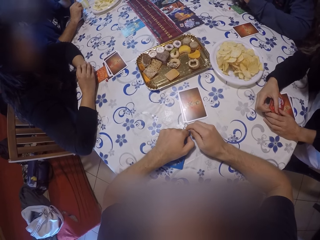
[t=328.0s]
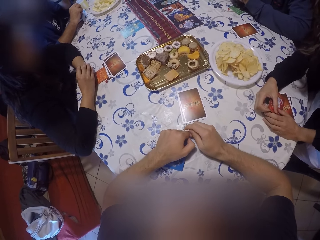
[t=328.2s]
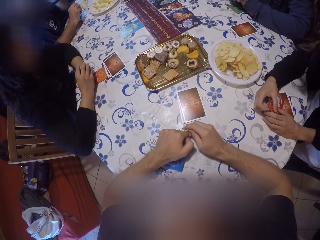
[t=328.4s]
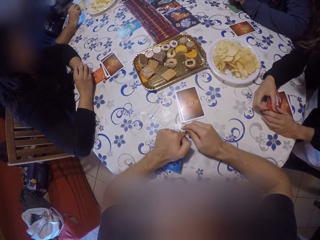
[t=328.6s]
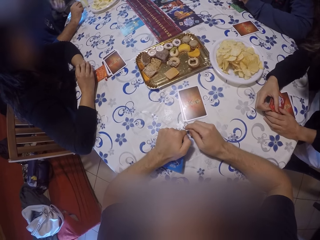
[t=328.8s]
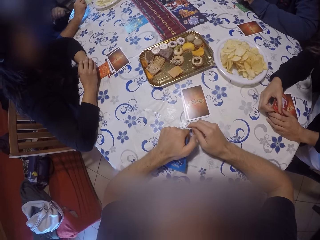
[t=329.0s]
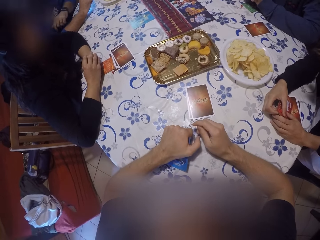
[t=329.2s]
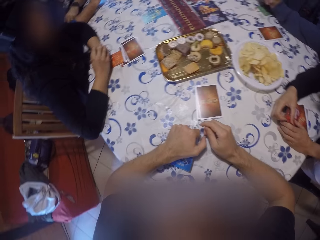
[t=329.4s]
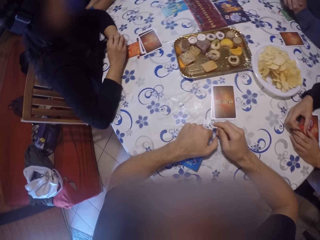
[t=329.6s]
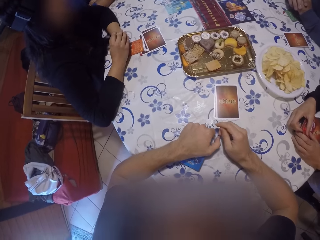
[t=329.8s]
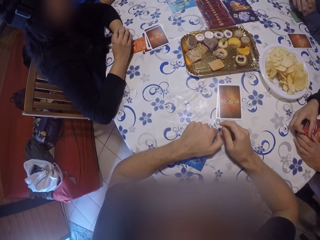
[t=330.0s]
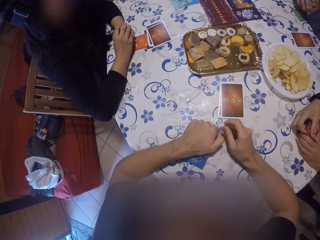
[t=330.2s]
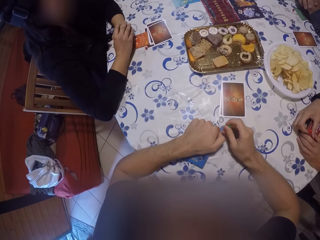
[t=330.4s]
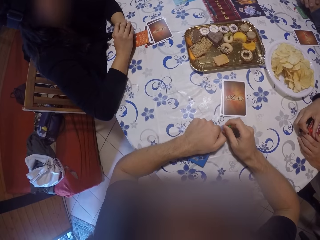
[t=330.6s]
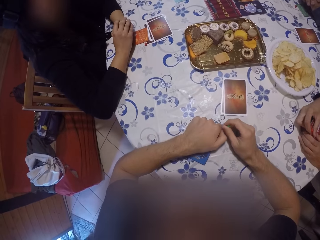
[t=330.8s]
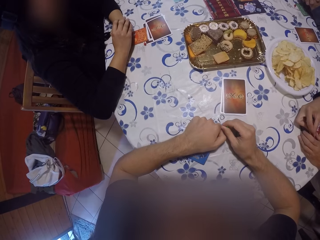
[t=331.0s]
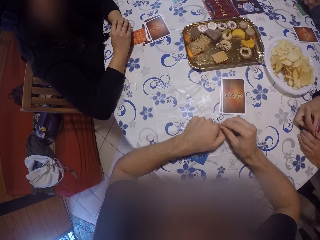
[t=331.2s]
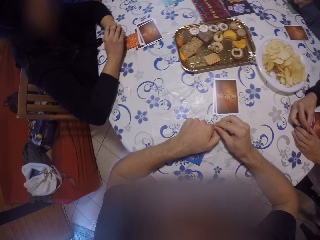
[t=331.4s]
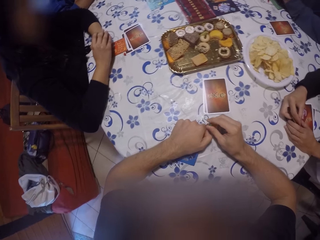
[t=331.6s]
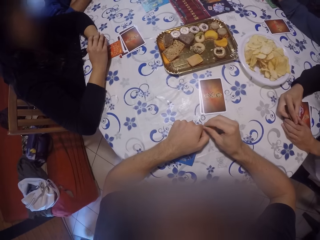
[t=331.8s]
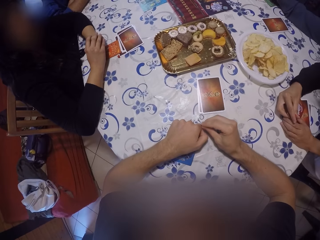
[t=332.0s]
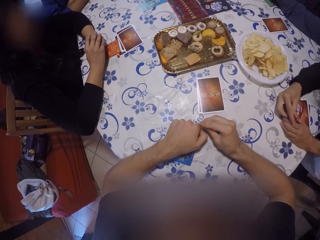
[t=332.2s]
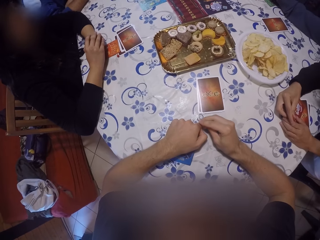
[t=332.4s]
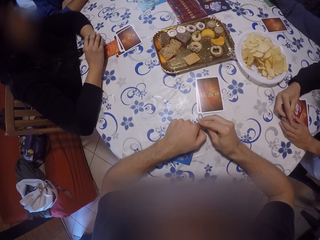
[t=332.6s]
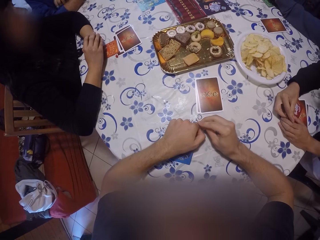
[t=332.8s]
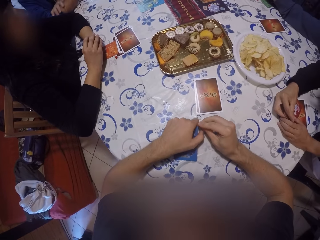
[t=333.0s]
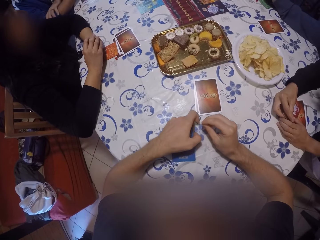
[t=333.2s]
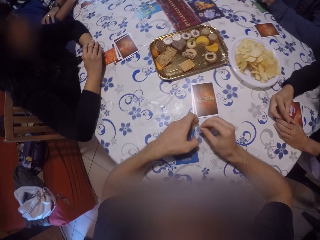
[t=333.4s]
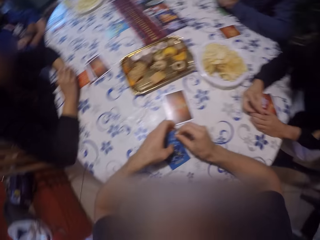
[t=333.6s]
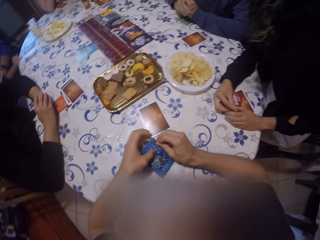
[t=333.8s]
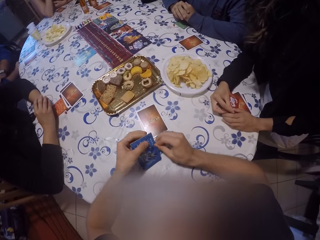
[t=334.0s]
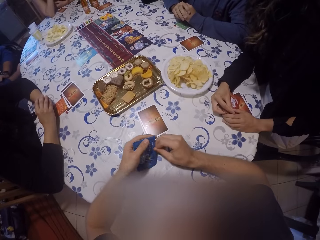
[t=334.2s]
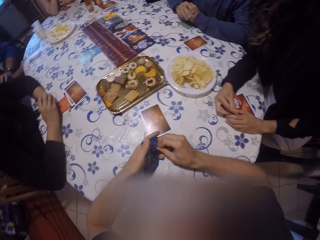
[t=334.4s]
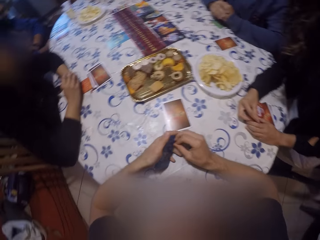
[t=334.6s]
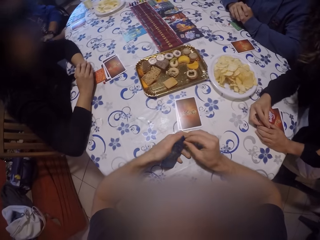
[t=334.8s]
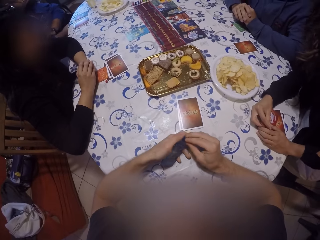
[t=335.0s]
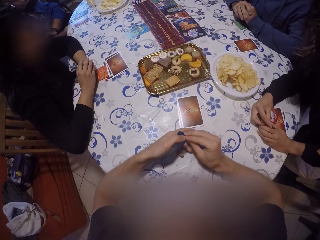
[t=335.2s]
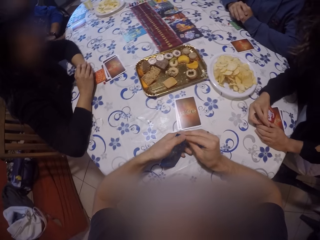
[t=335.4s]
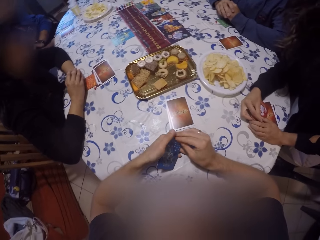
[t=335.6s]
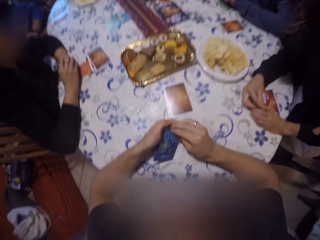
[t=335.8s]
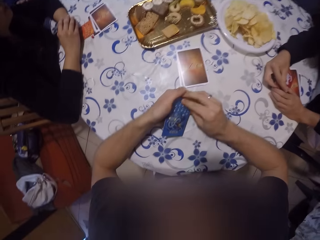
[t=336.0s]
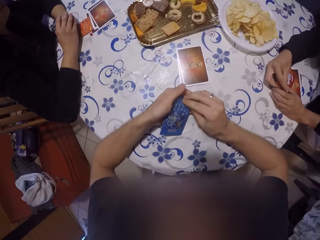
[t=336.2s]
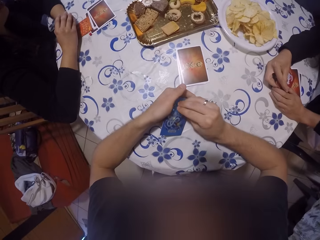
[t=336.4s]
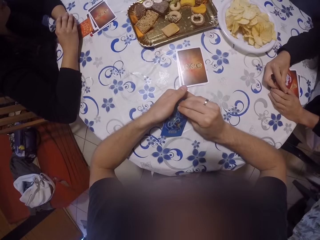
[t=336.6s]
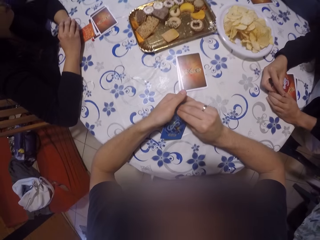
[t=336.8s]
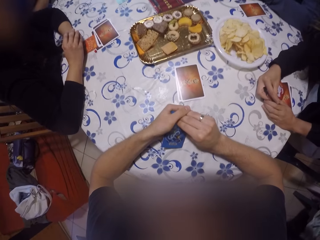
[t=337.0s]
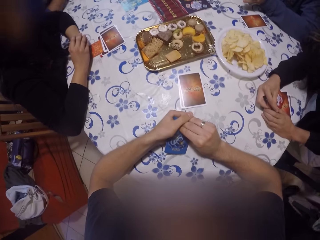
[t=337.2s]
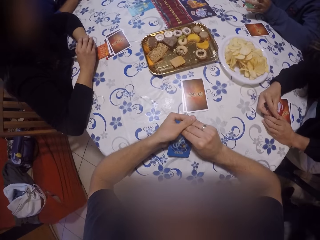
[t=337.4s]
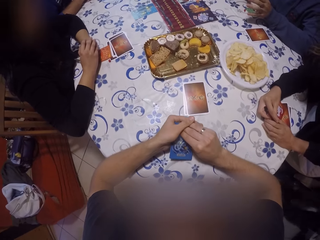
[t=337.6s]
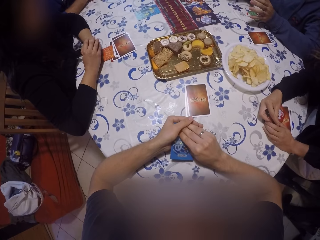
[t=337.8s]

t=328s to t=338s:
The camera wearer looks at the card game.

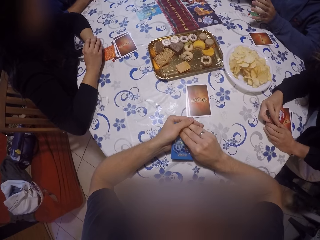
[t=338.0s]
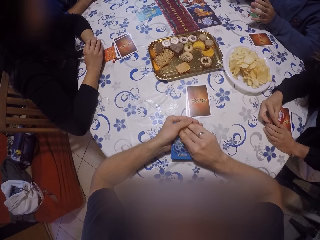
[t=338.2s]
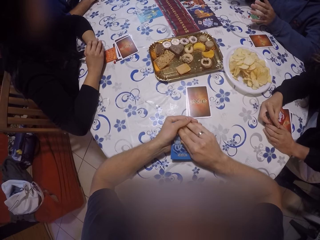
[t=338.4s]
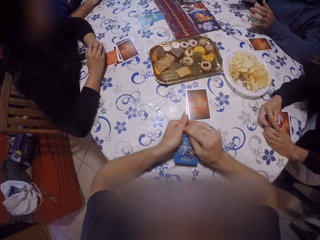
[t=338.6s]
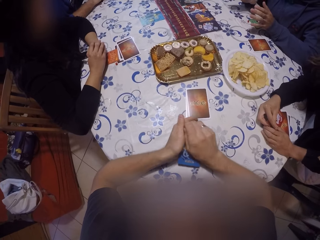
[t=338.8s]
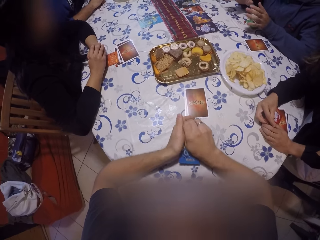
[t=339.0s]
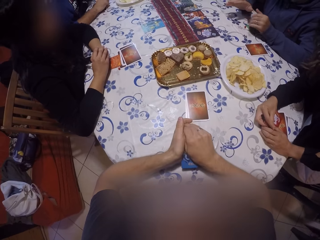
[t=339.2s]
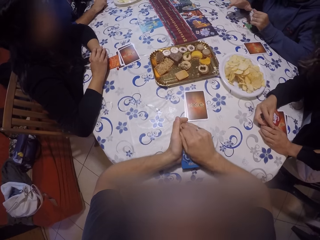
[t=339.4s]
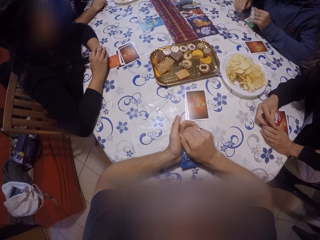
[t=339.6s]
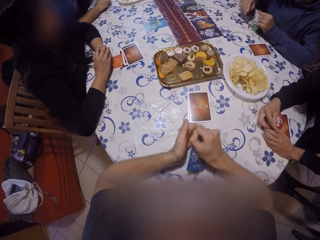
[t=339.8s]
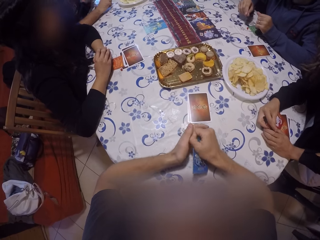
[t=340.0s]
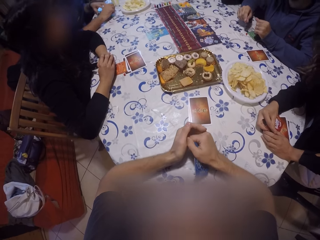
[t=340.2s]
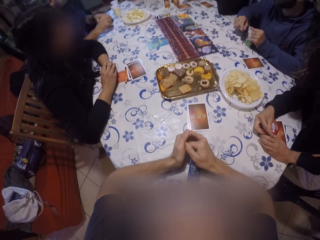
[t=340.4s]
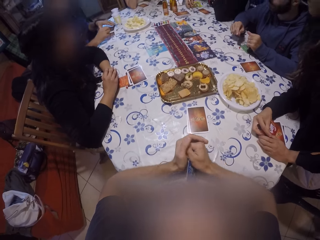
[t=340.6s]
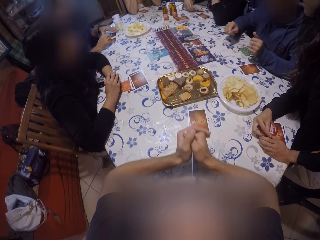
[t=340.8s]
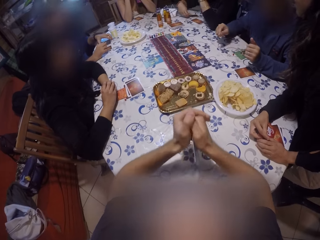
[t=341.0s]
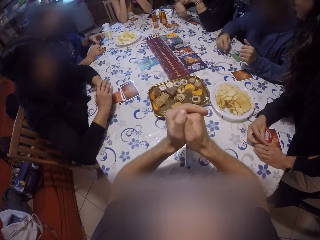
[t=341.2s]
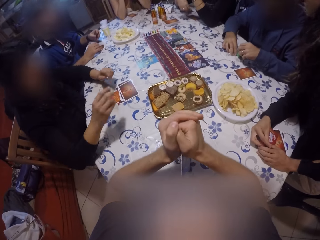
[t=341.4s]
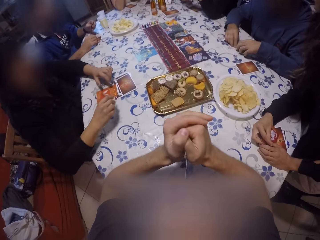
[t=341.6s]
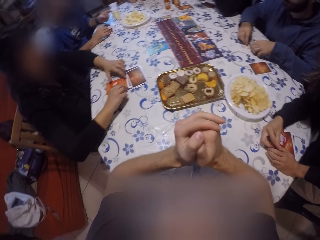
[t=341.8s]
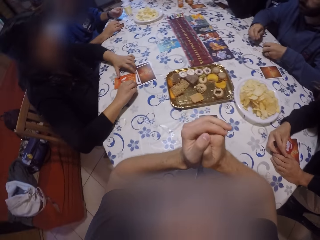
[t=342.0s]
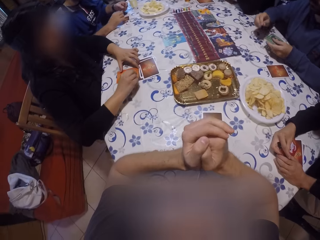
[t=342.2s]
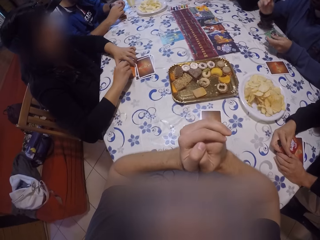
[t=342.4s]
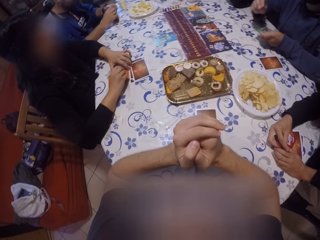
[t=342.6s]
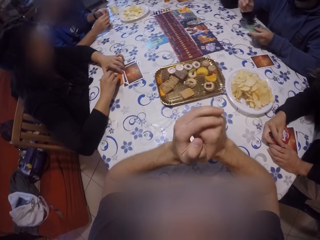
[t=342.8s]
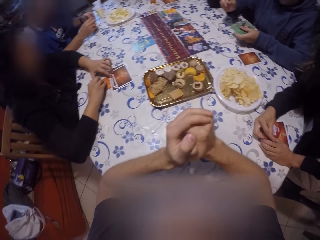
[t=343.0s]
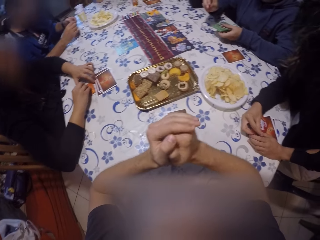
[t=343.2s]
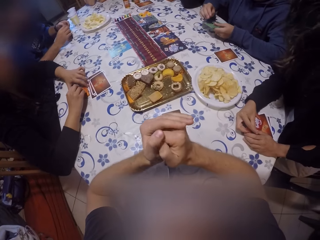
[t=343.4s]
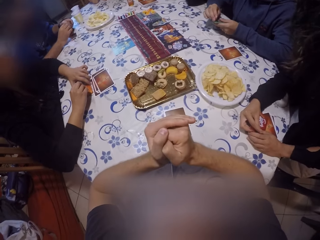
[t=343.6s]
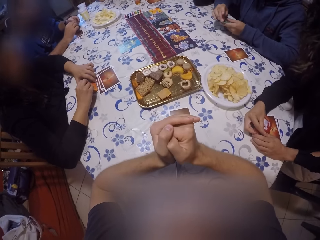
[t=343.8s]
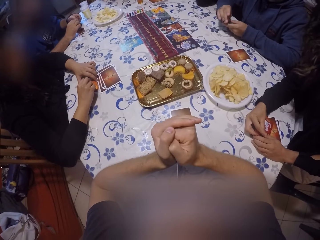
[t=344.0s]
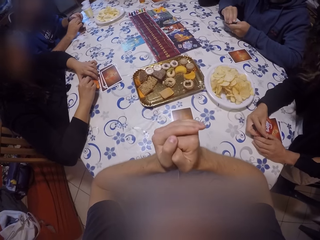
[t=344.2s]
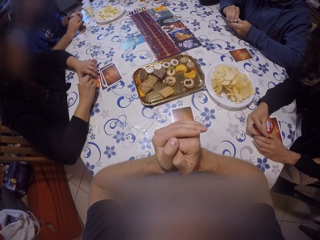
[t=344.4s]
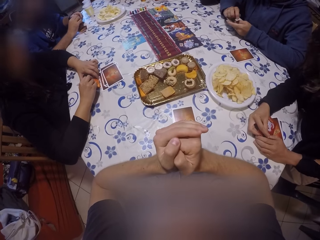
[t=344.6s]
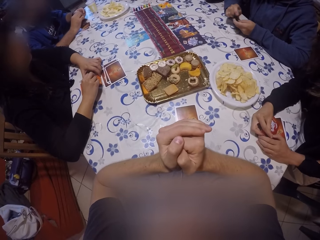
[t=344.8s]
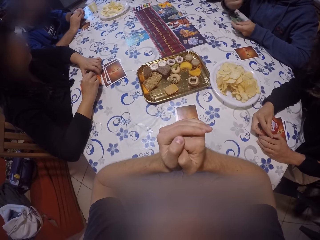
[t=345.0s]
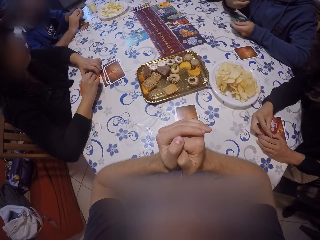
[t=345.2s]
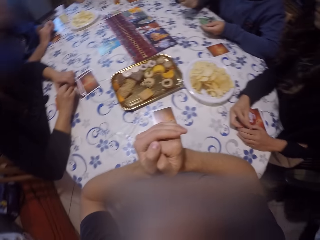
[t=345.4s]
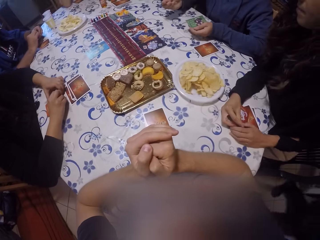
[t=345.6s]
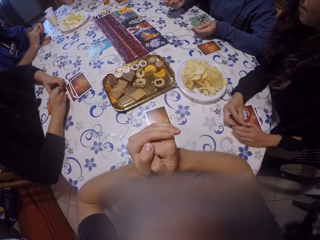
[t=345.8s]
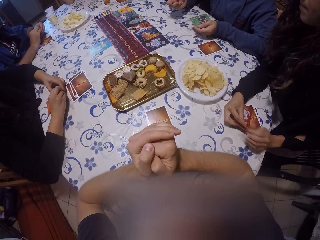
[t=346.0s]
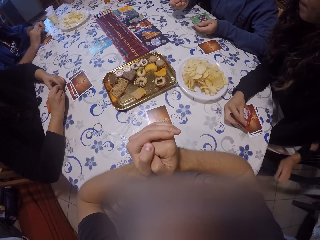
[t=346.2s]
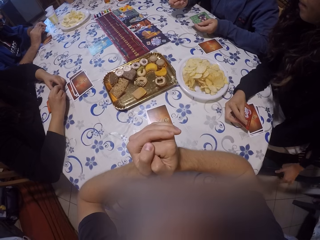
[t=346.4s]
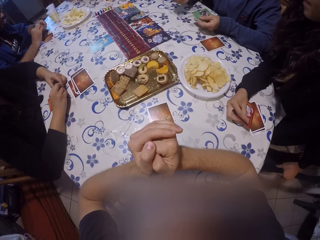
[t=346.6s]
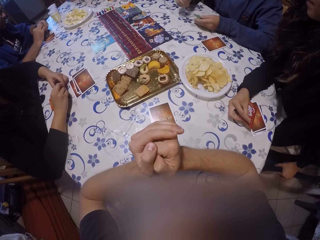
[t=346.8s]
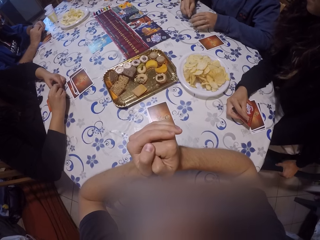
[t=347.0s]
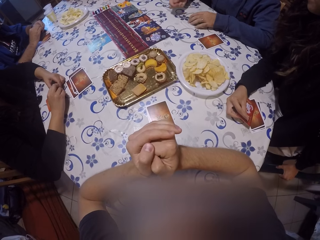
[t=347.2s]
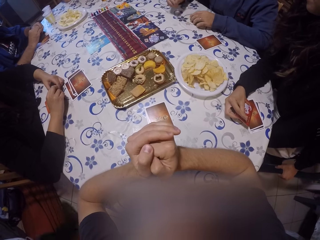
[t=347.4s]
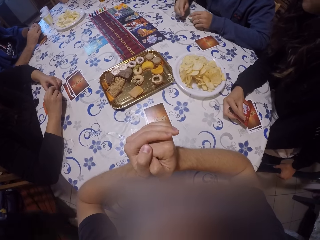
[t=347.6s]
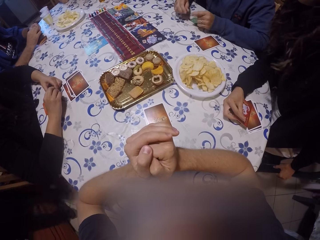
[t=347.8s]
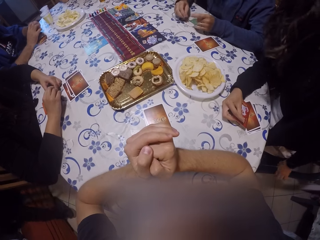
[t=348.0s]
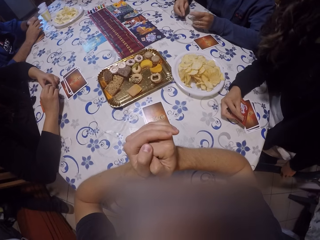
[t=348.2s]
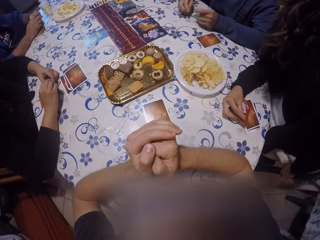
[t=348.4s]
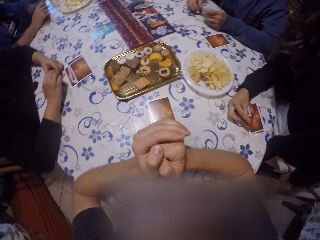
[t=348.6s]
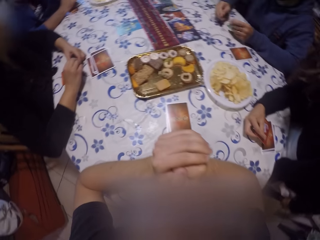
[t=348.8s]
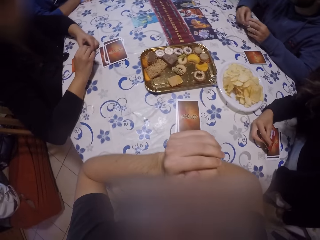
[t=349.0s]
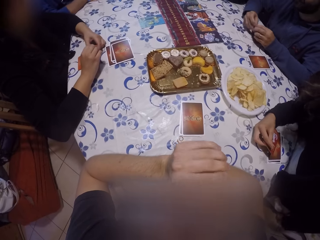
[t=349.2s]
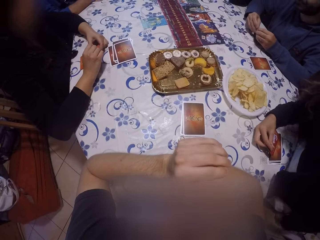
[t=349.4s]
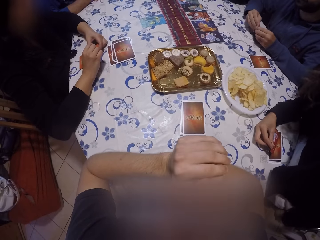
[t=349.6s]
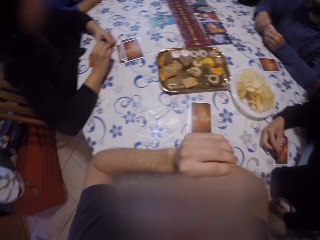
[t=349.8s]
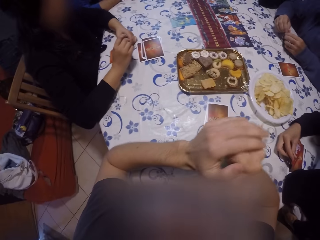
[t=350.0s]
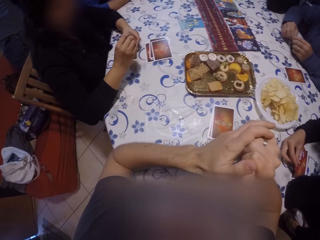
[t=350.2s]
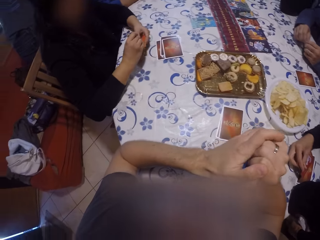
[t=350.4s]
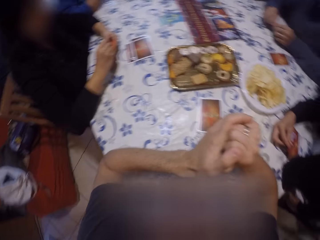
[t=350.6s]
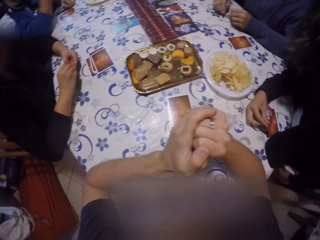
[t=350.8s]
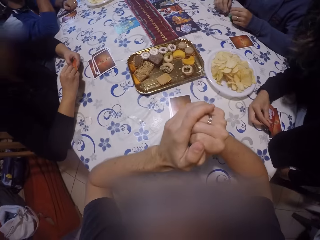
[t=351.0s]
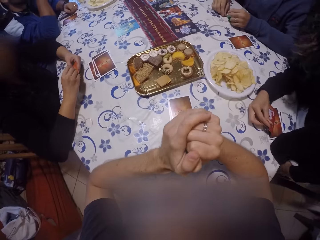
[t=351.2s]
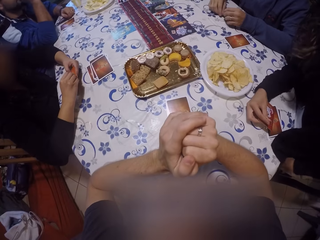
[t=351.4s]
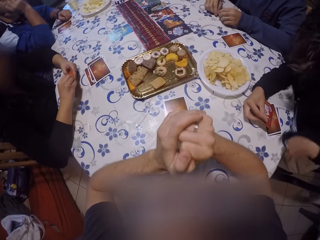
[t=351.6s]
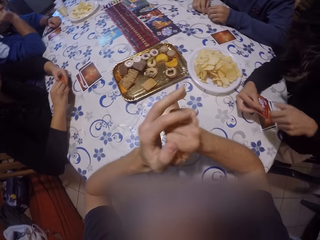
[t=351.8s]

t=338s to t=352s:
The camera wearer looks at the card game. He holds the card in his right hand. He holds the card in both hands. A man picks a card from the table with his left hand. Another man picks a set of cards from the table with his left hand. The camera wearer looks at the card game again. A woman holds a card in both hands. Another woman adjusts her chair with her left hand. The other man drops the set of cards in his left hand on the table.
